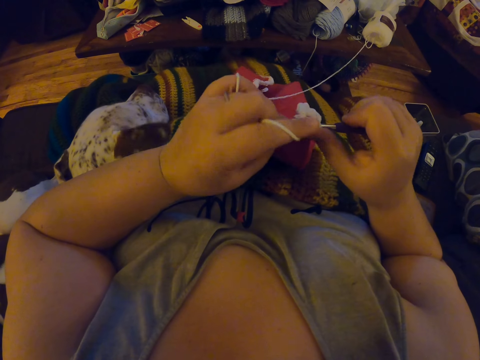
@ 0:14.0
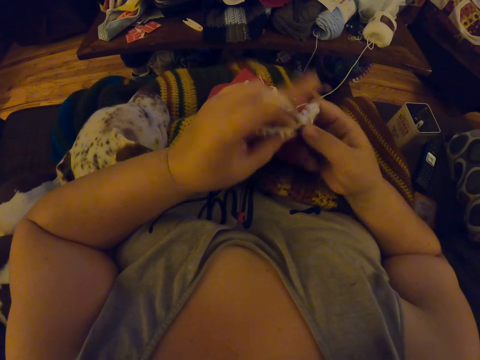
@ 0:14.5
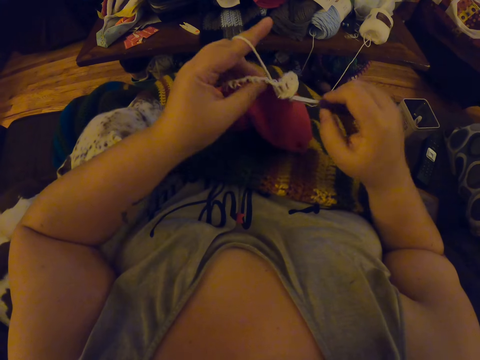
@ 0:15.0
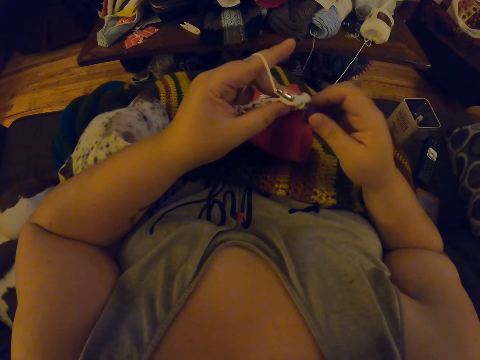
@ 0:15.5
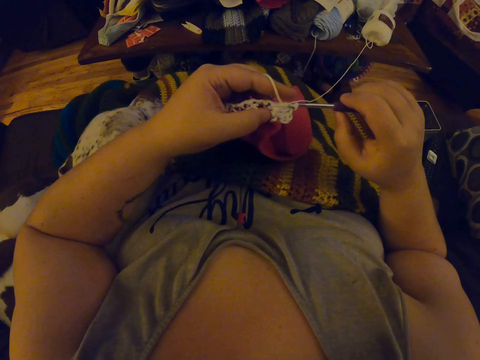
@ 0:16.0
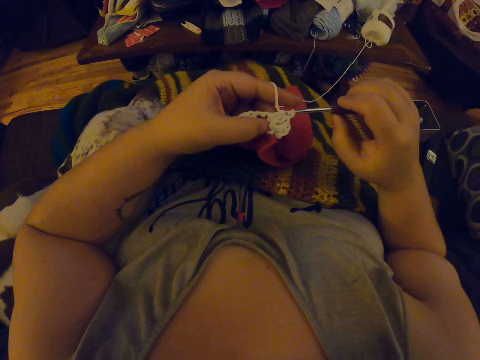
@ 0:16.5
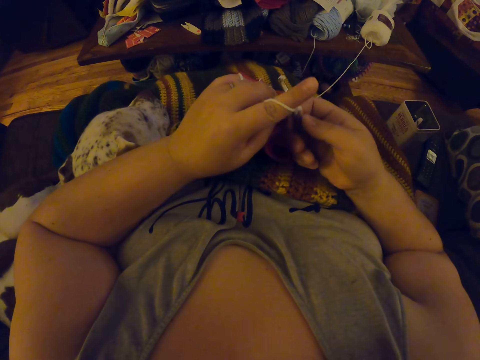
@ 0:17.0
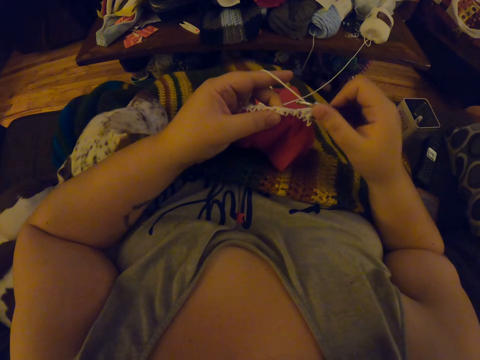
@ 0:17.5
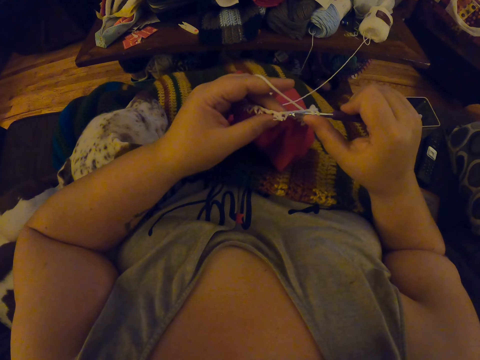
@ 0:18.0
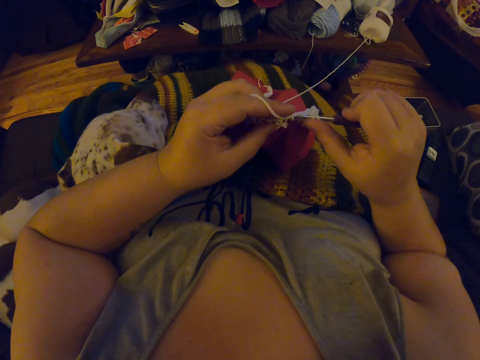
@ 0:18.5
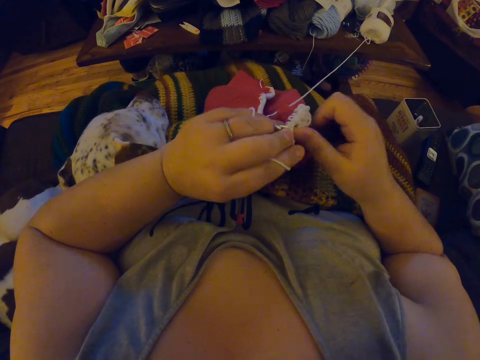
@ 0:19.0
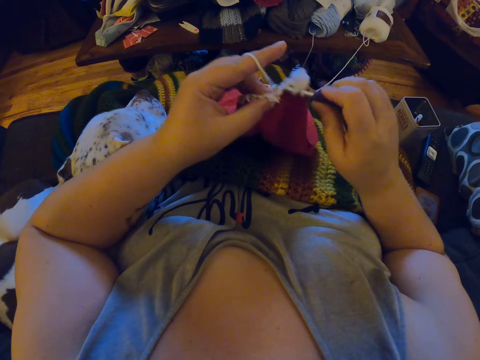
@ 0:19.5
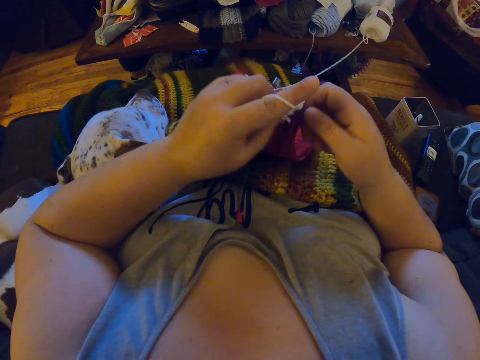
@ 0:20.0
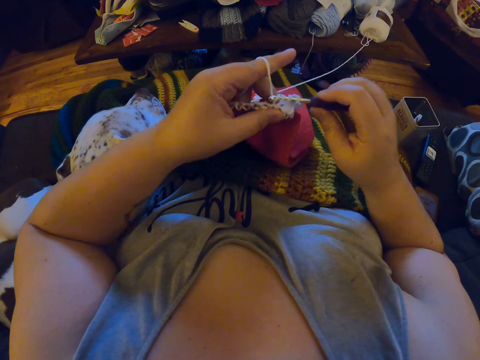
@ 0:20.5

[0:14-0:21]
The camera wearer touches her dog with her left arm.

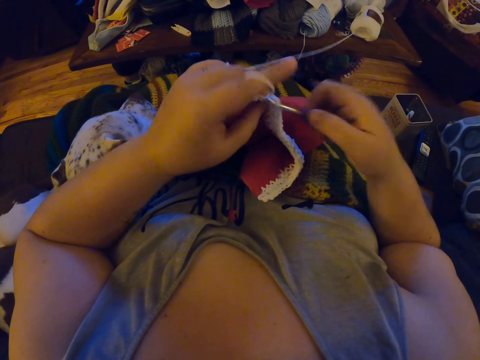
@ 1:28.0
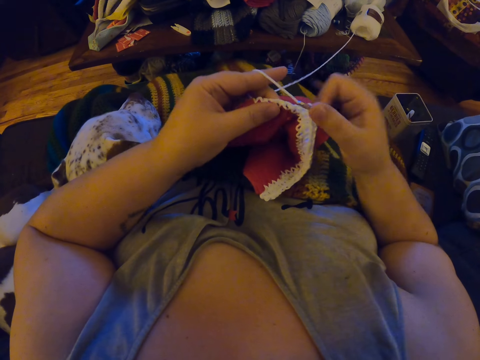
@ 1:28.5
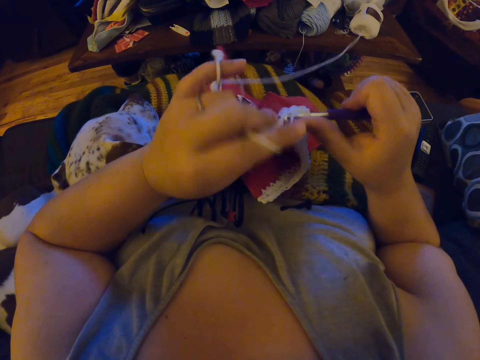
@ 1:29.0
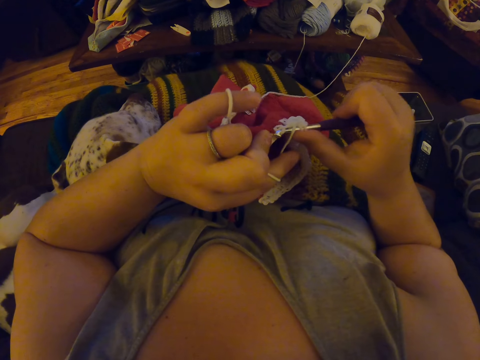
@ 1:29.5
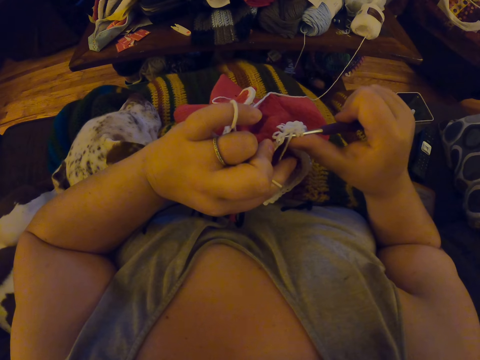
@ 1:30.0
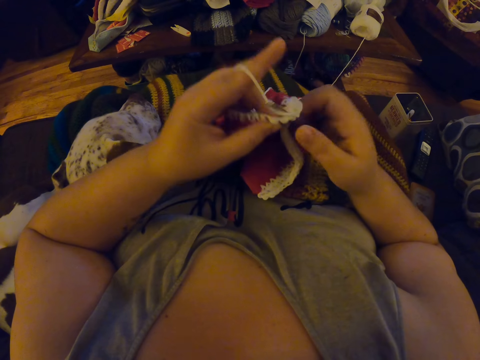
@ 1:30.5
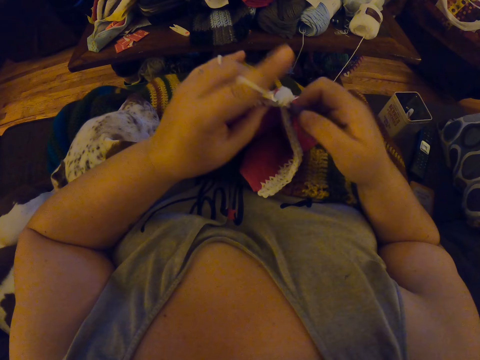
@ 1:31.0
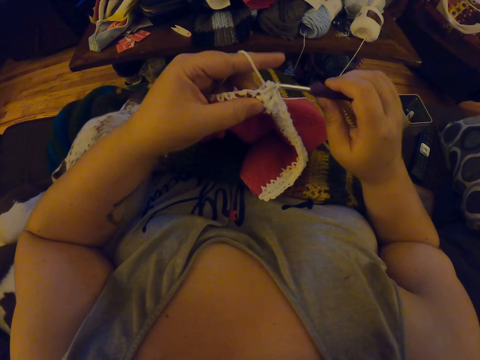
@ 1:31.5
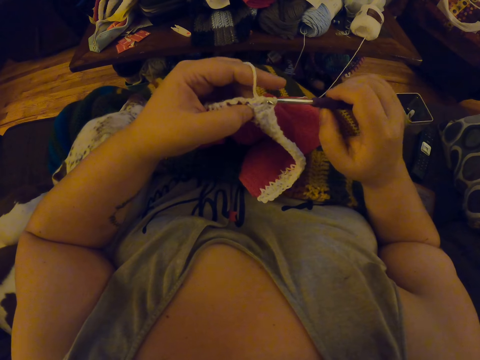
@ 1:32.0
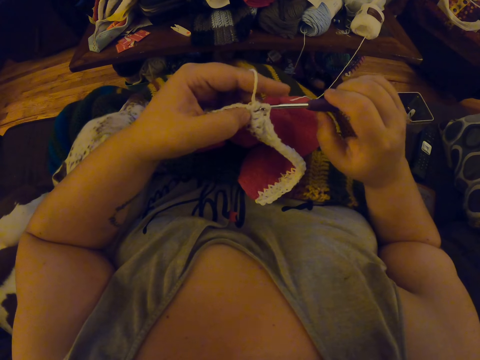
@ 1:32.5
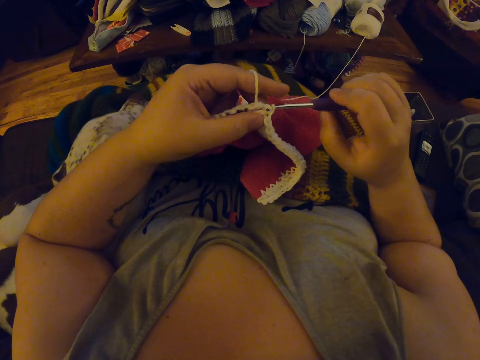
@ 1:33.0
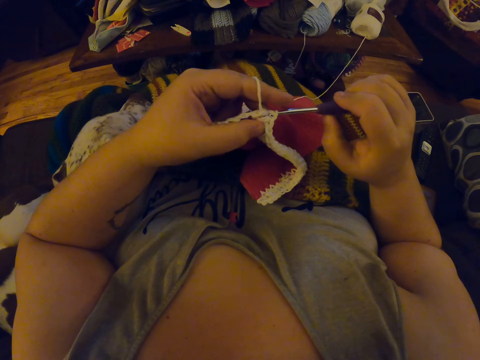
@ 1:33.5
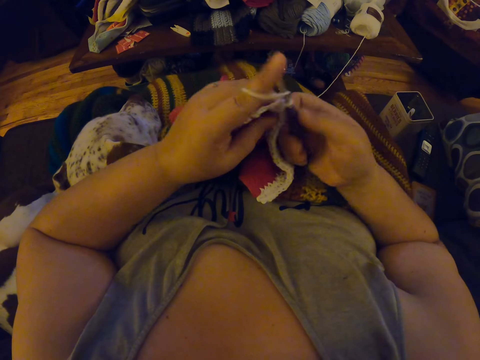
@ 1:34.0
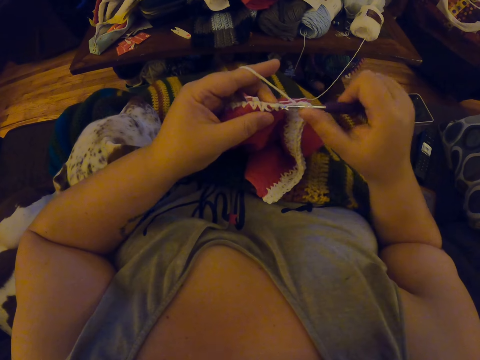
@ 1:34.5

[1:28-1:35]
The camera wearer inspects the crochet pattern wool loops.

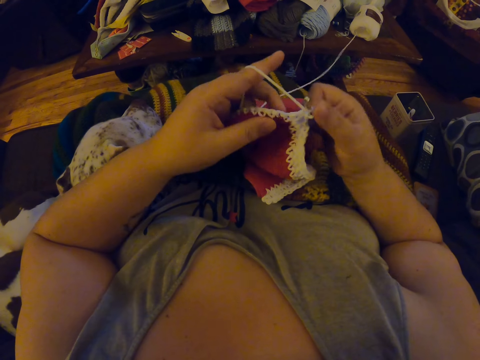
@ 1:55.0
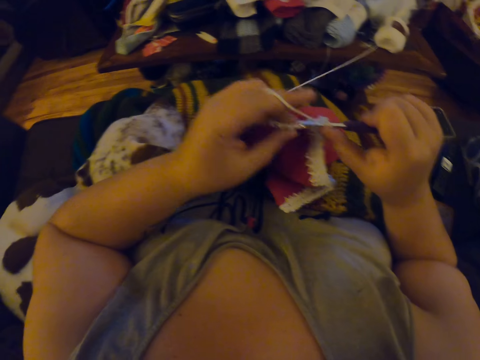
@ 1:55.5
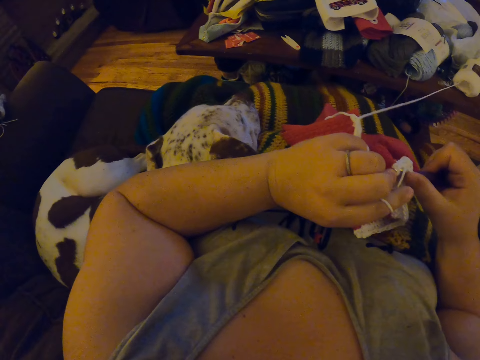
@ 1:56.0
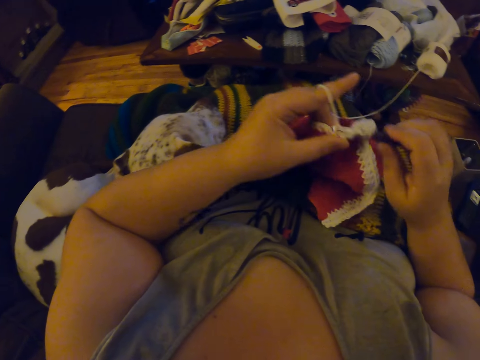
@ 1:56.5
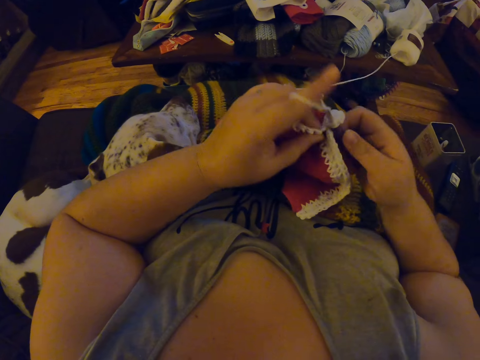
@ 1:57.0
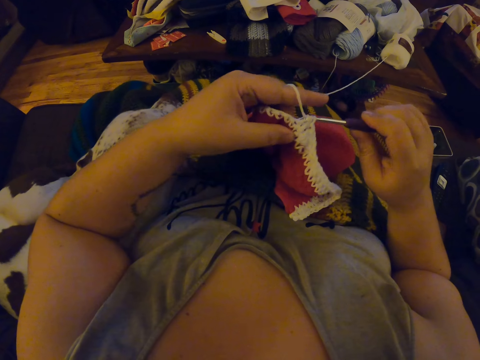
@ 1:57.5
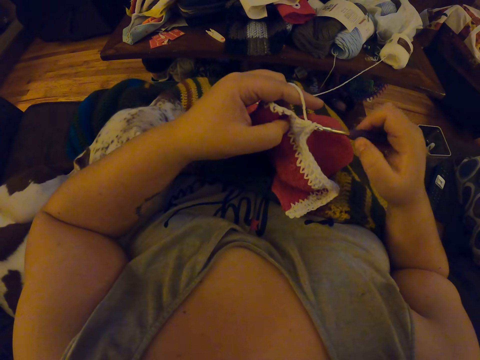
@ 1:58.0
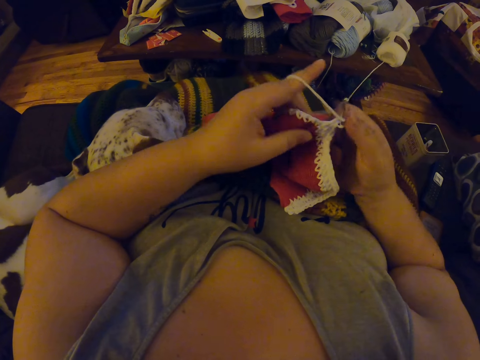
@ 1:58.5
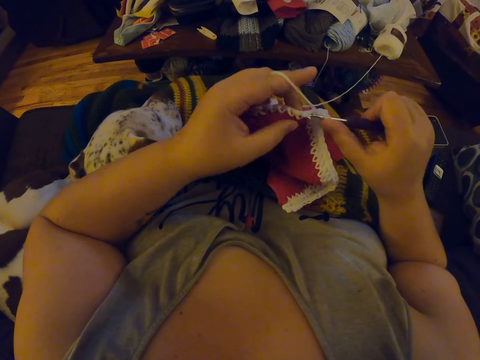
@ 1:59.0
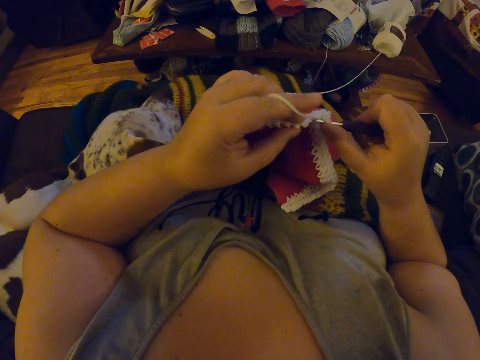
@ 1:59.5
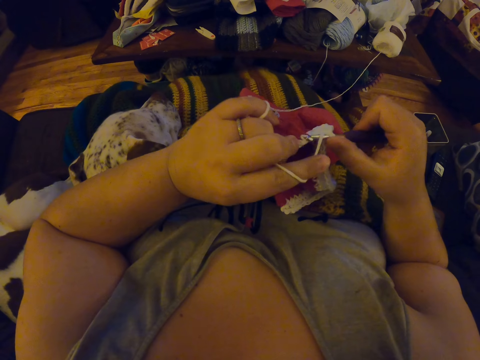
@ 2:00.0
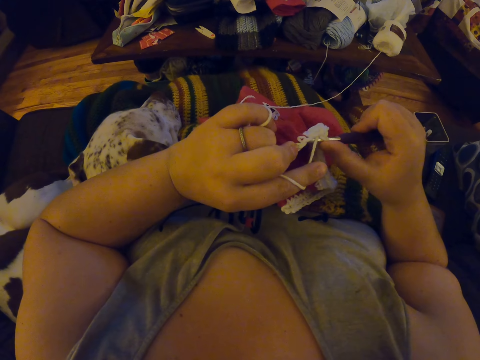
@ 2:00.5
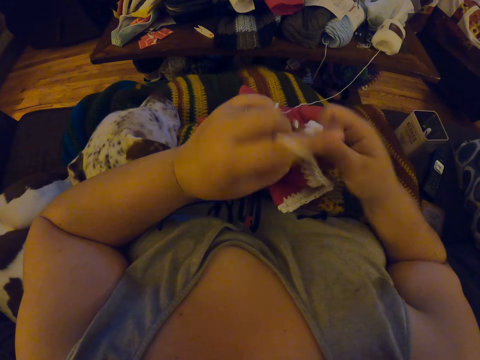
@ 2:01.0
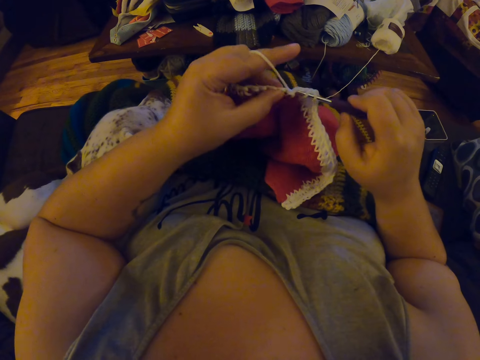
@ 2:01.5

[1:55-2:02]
The camera wearer looks toward her dog on the couch.

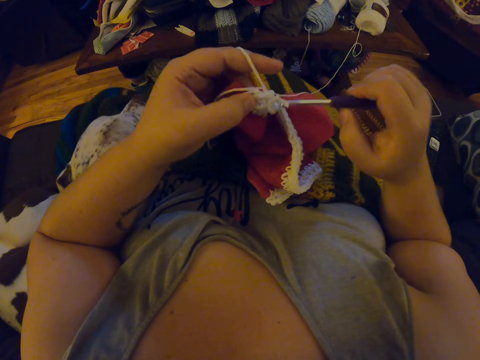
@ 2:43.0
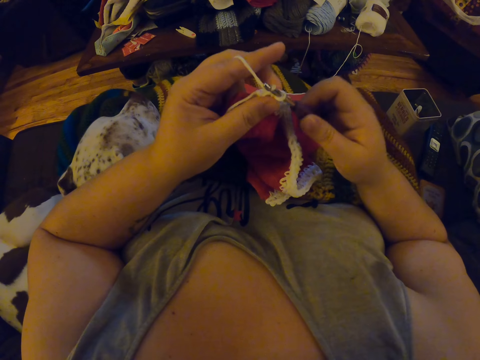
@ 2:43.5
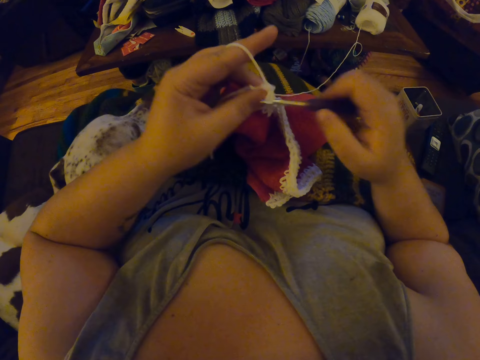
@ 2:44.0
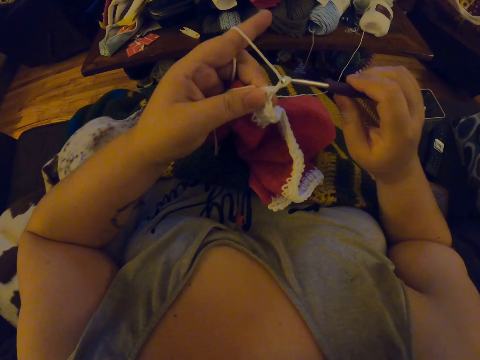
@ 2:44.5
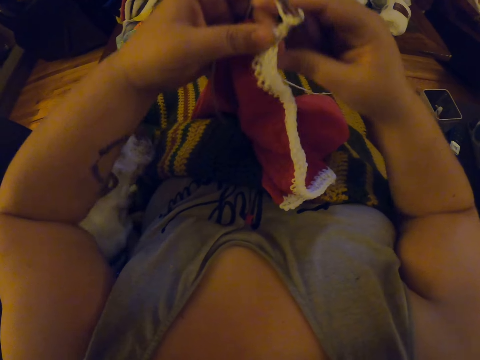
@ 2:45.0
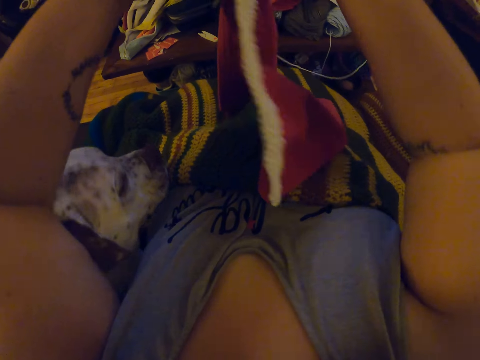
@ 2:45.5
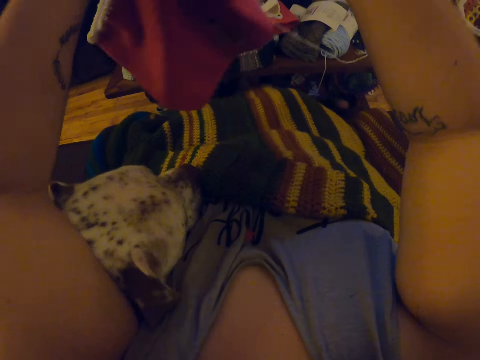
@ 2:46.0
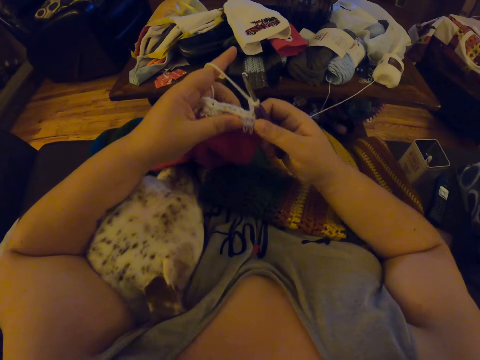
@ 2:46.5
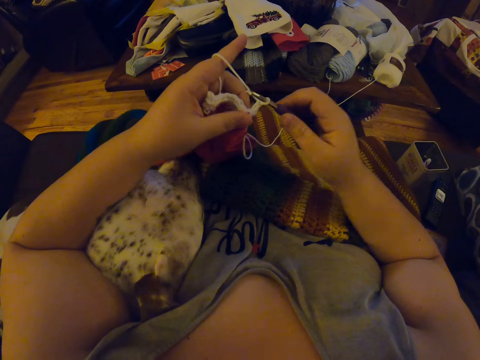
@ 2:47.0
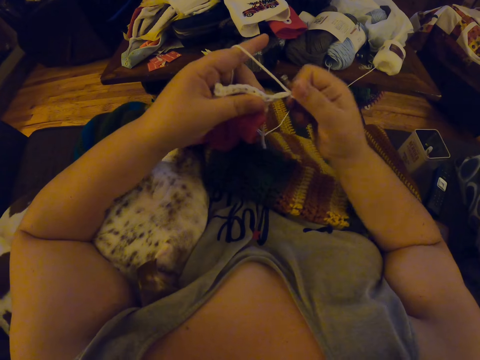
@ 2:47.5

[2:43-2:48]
The camera wearer stops to knit the fabric. She raises her hands and lifts the fabric. She puts her left arm on her dog's neck. She returns the fabric on the lap. She crochets the fabric with her left hand and the crochet needle in her right hand.
